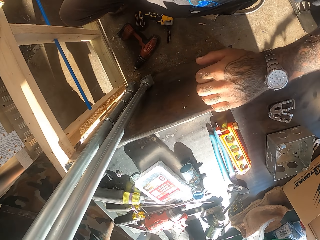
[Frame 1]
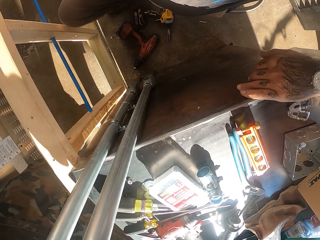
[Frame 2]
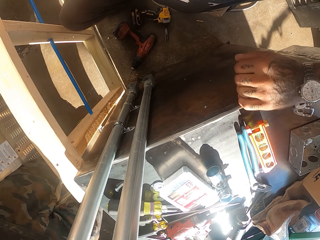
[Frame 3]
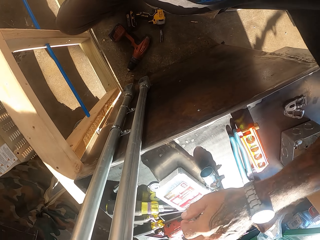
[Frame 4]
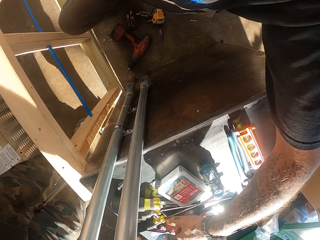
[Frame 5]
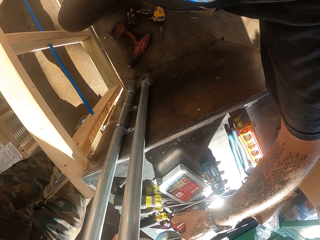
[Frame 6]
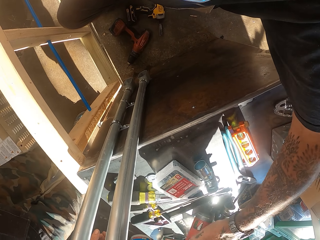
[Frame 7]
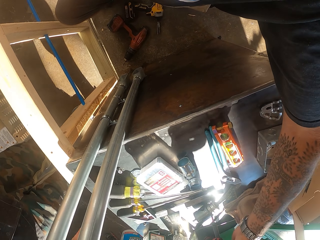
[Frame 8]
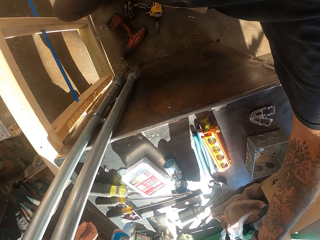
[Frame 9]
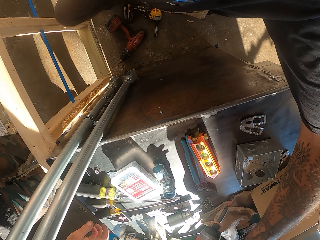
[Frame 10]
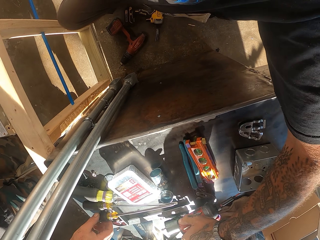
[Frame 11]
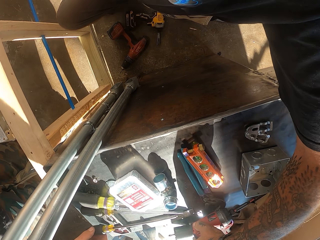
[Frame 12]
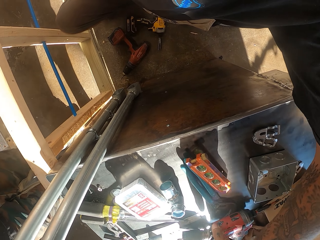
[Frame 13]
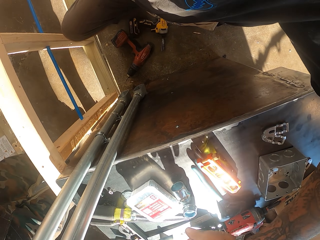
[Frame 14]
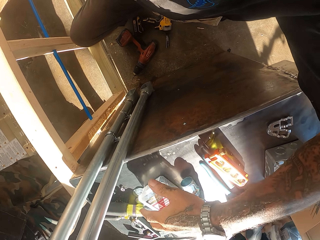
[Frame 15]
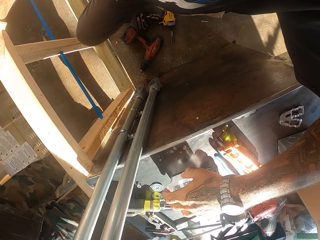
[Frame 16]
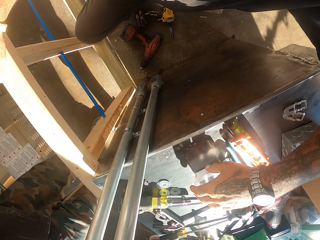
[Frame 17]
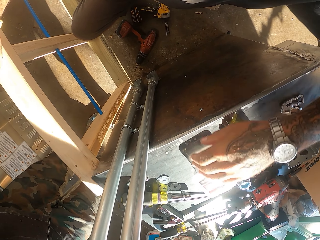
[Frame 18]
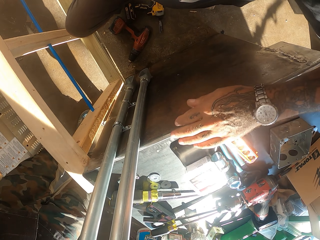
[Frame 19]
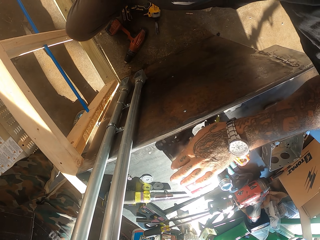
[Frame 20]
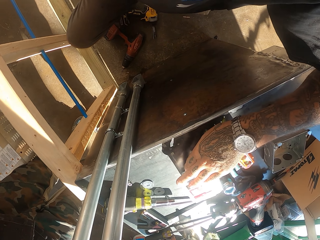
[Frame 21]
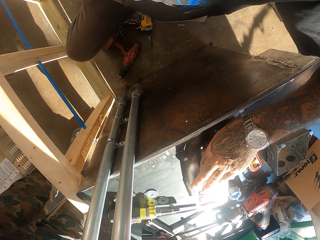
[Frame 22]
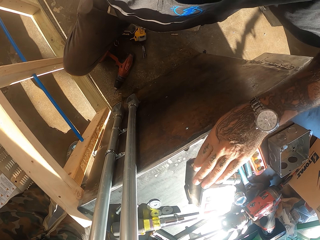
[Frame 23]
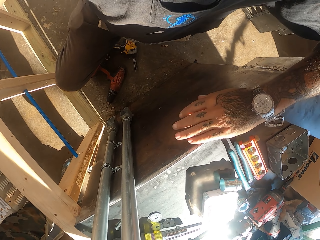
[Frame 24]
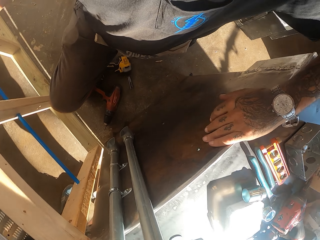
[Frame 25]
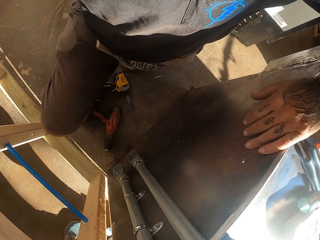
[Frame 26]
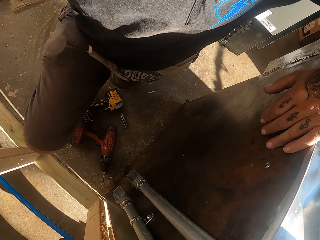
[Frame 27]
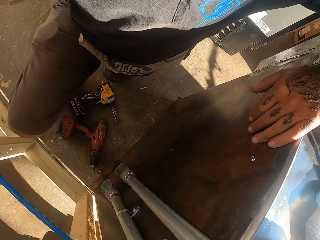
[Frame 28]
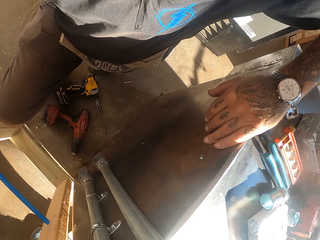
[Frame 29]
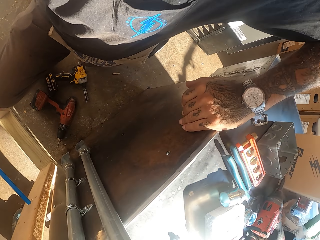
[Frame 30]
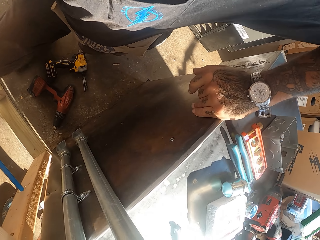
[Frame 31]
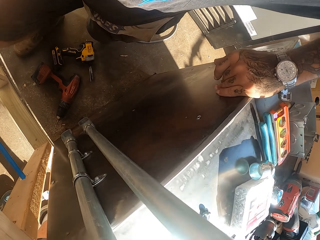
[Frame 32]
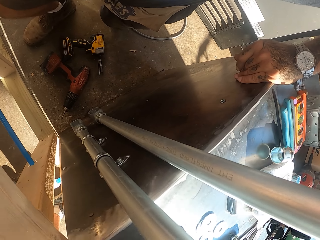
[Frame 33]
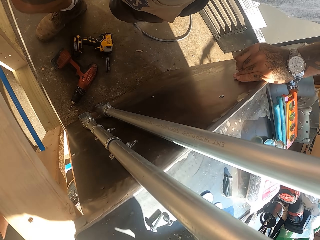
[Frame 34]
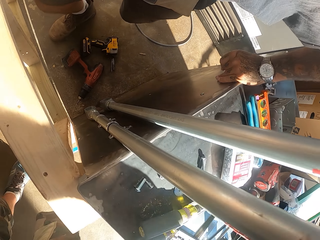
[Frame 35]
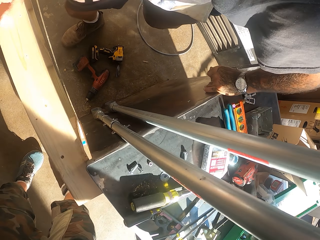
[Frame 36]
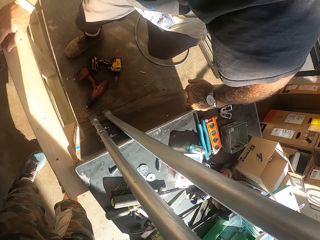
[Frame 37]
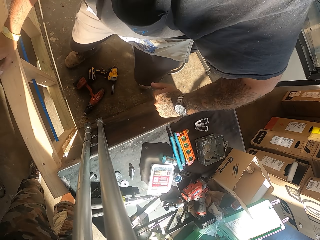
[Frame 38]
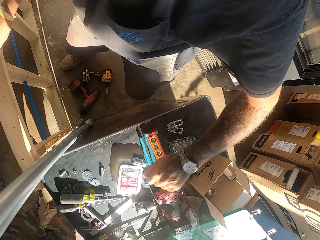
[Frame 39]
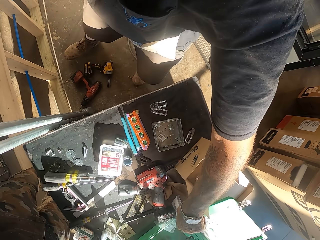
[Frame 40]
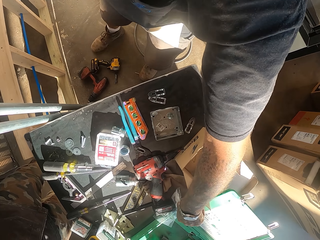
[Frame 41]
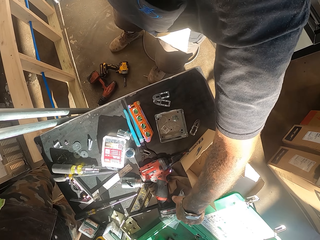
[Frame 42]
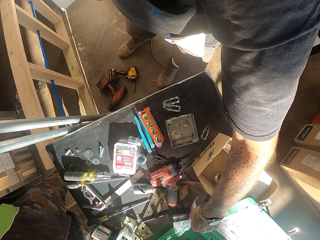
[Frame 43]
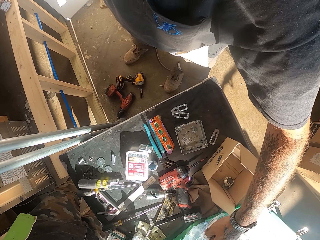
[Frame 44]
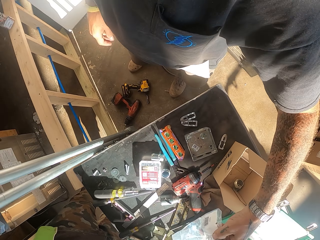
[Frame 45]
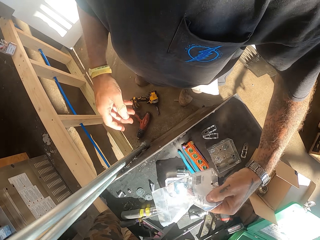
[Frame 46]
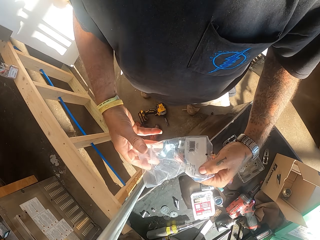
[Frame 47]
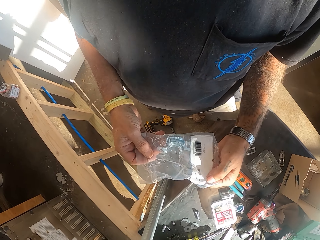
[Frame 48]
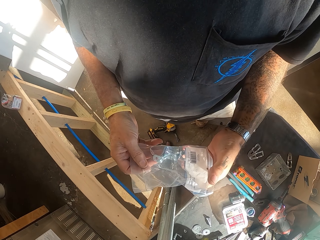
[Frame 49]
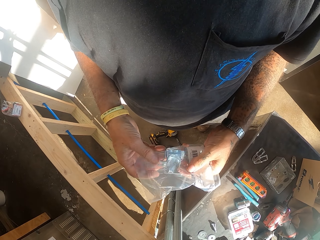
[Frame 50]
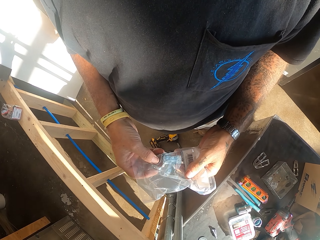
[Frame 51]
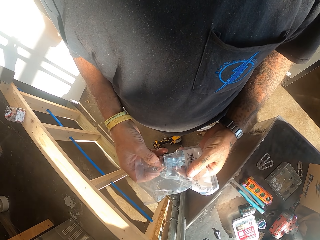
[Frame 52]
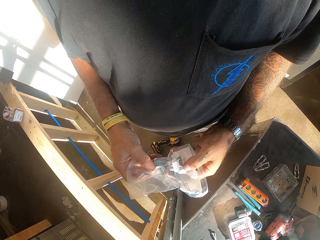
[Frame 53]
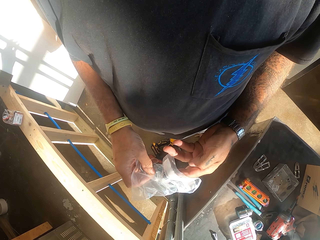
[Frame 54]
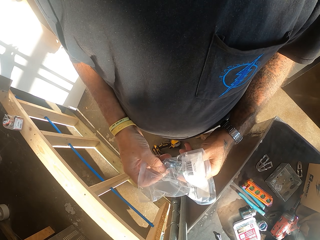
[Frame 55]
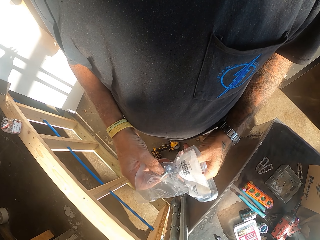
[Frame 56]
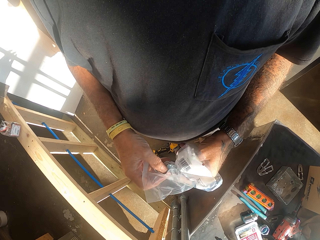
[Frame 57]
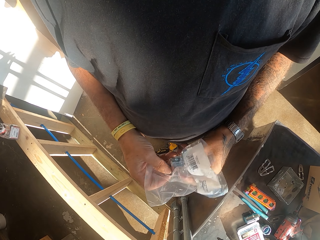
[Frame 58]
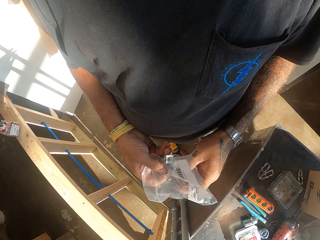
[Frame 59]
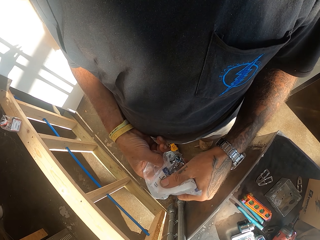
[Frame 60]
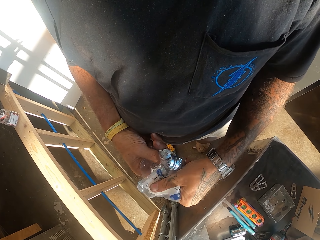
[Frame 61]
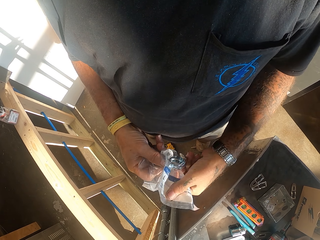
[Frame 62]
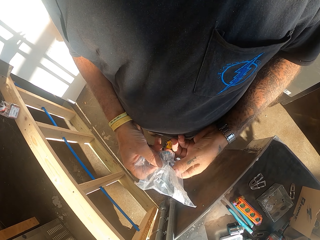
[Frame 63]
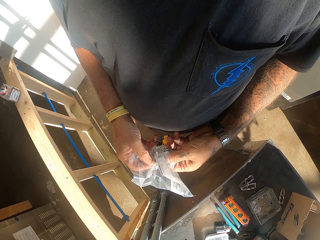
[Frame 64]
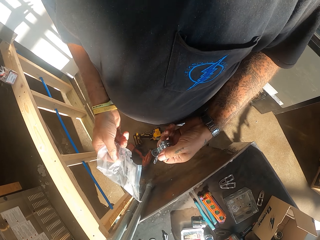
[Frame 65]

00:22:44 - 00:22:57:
The camera wearer holds something. They move the drill machine and a box on the counter. They touch something. They look around. They stand up. They pick up a nylon bag or paper package of metal clamps. They remove a metal clamp from the nylon bag. They open the paper package.

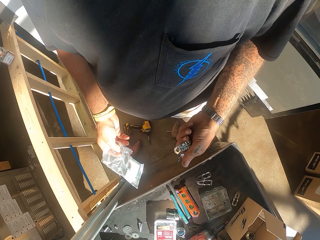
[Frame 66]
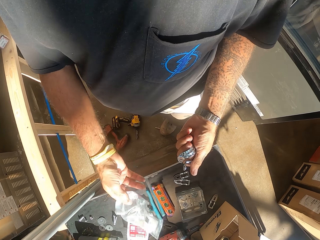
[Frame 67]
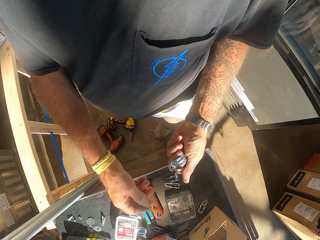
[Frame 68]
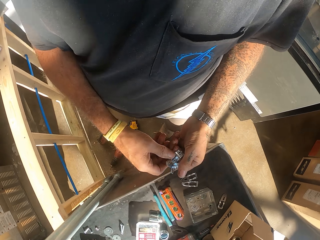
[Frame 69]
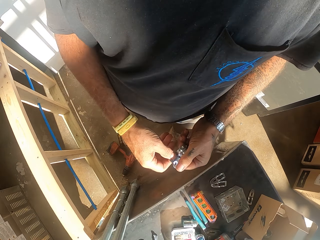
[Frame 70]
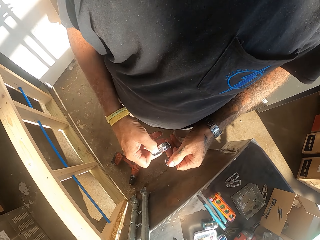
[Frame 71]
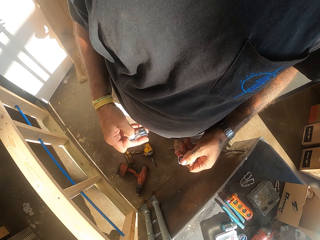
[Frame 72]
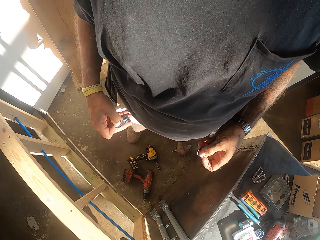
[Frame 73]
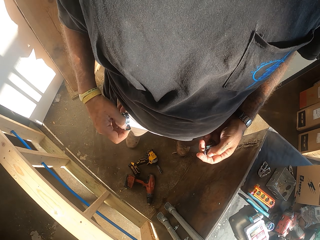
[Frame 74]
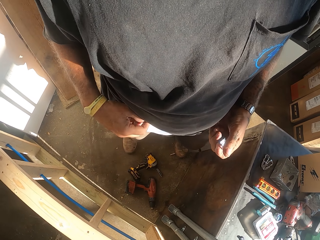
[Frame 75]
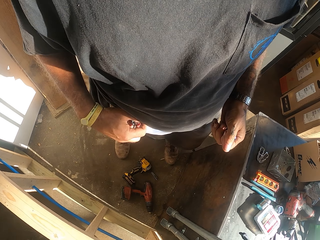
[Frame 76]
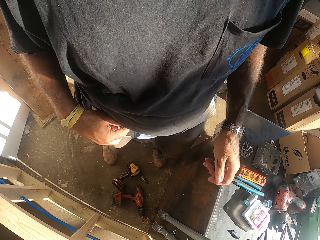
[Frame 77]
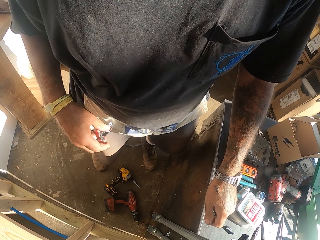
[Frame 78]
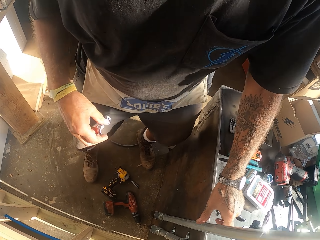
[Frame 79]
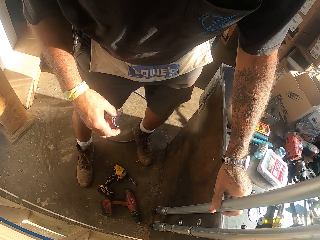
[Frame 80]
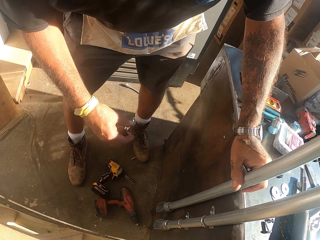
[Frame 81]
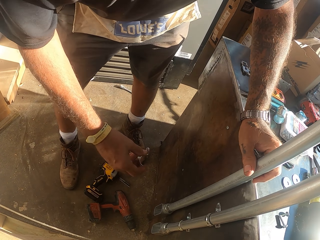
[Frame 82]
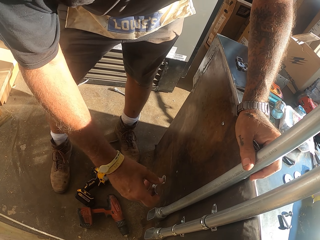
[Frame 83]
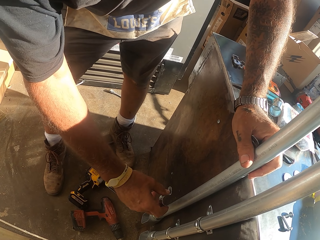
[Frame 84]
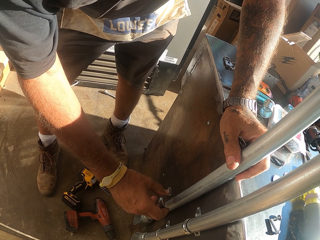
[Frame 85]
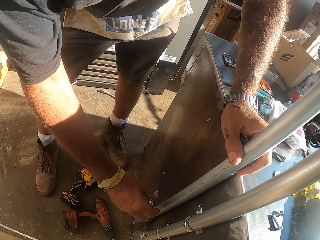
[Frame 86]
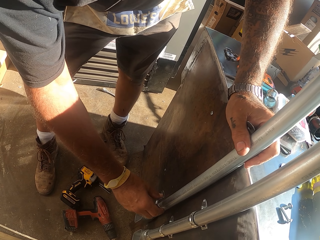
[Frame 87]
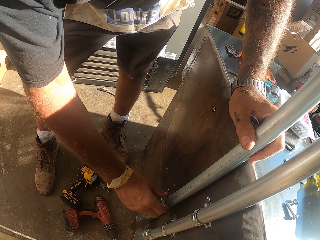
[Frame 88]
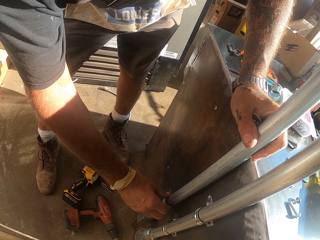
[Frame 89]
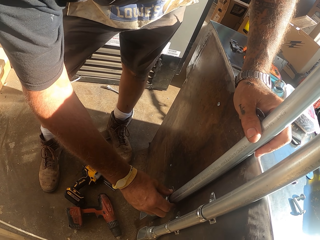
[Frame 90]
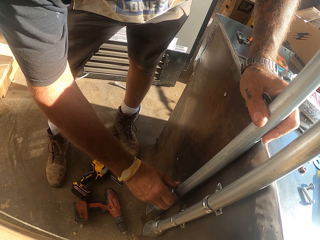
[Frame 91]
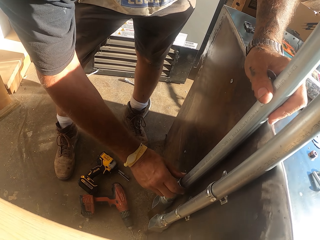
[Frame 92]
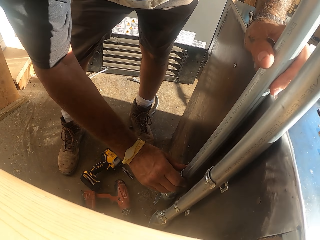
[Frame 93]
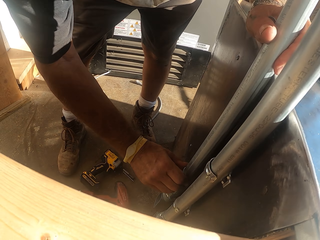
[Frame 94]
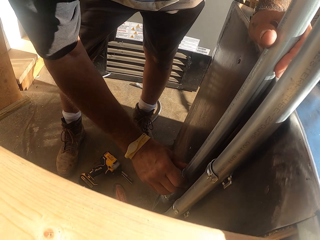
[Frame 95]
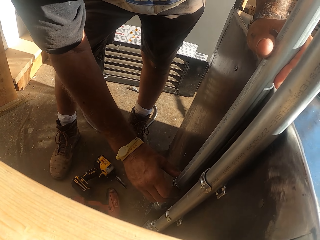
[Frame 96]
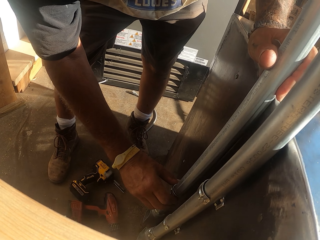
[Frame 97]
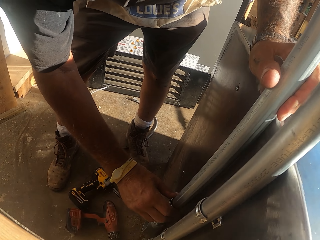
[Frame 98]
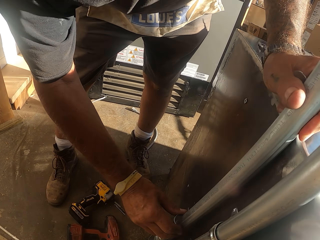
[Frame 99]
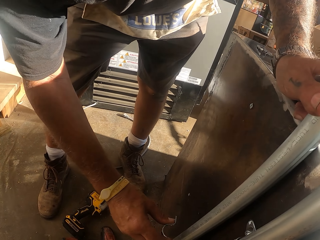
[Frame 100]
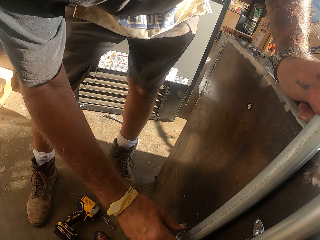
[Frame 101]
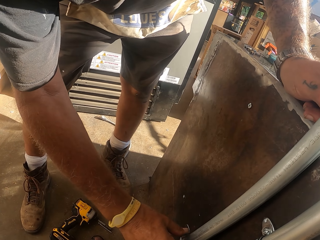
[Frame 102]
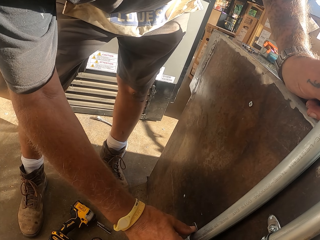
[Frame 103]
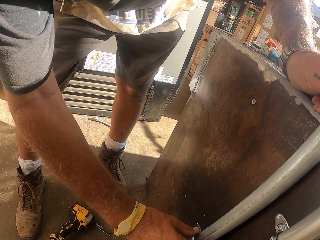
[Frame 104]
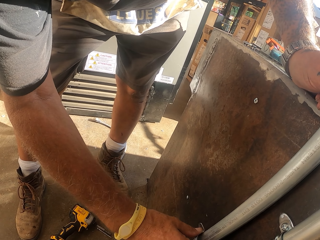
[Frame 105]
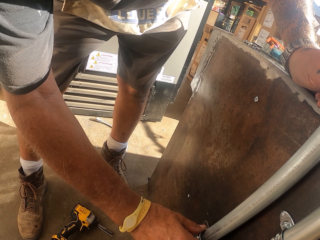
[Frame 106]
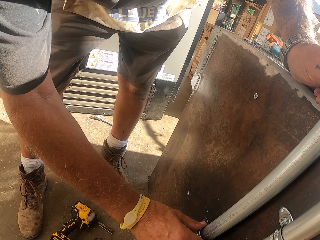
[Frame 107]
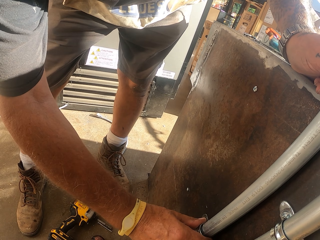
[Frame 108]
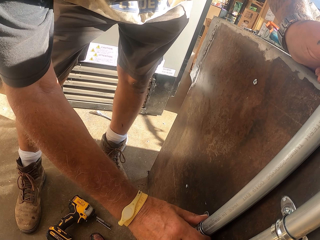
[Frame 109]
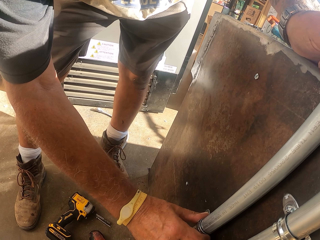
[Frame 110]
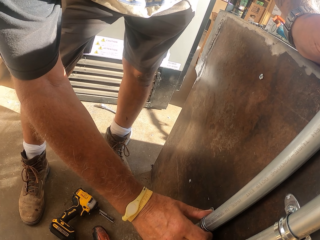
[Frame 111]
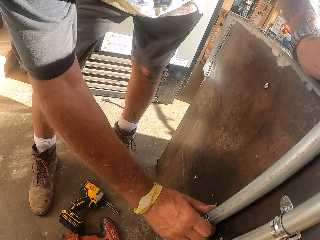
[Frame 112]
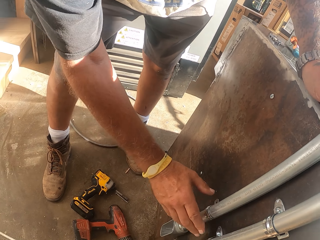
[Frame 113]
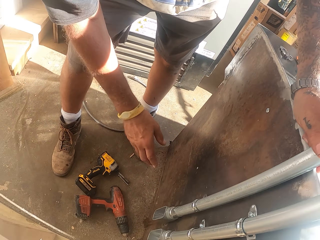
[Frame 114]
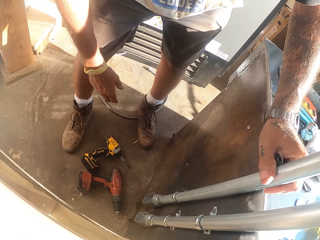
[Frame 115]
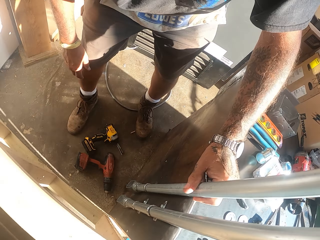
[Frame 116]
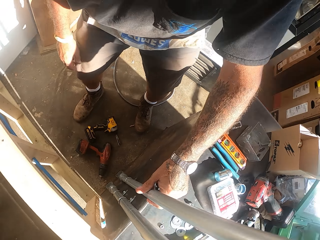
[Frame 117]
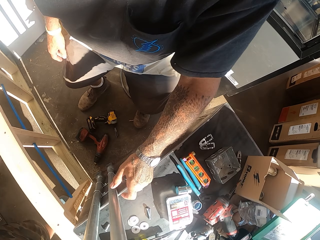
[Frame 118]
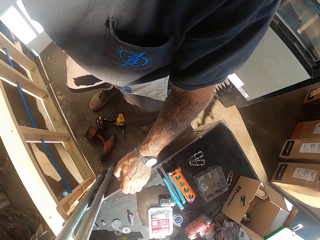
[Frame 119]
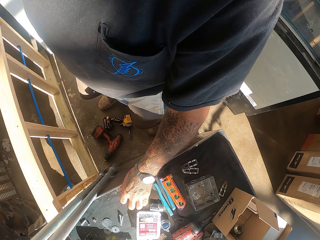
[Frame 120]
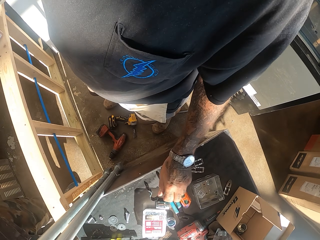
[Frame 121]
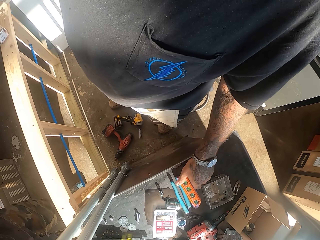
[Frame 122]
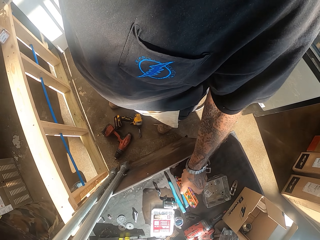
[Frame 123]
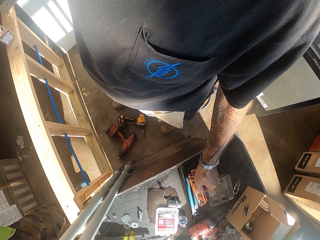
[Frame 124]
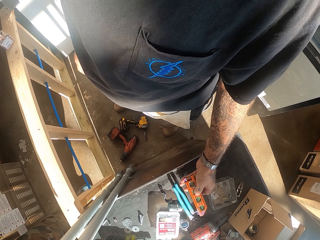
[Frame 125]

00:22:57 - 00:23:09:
The camera wearer throws the nylon bag down on the counter. They hold the metal clamp or pipe holder. They bend down. They fix the metal clamp on the metal pole. They stand upright. They put the metal clamp on the counter.
